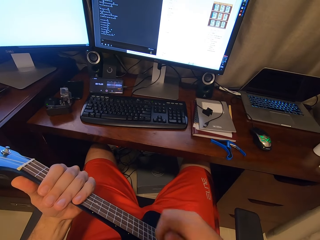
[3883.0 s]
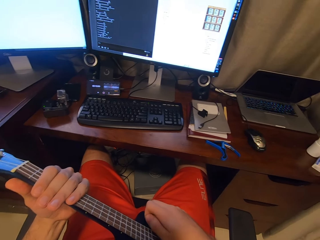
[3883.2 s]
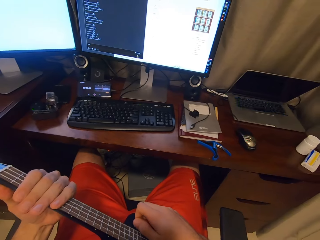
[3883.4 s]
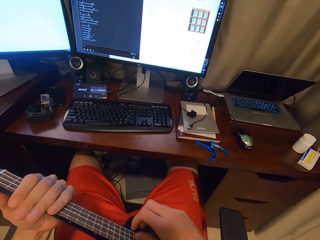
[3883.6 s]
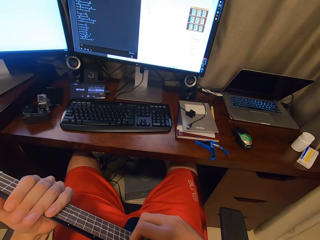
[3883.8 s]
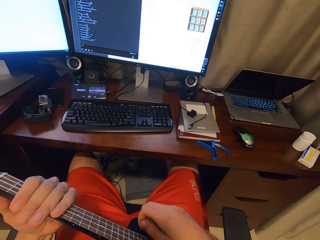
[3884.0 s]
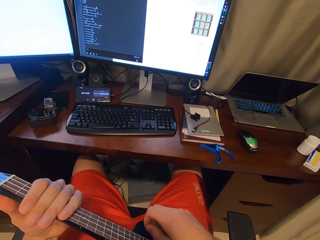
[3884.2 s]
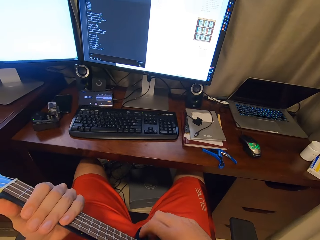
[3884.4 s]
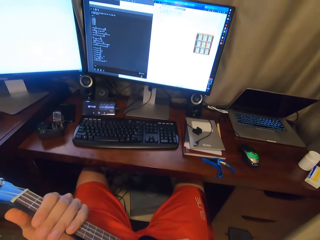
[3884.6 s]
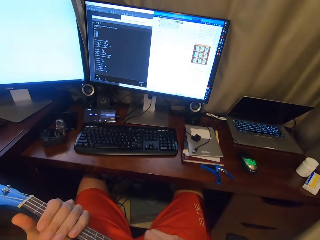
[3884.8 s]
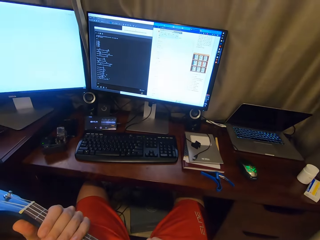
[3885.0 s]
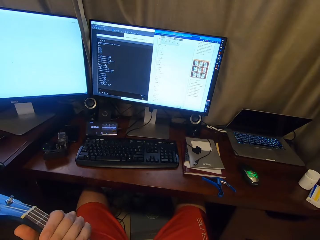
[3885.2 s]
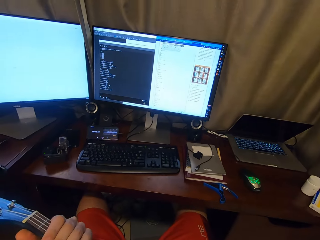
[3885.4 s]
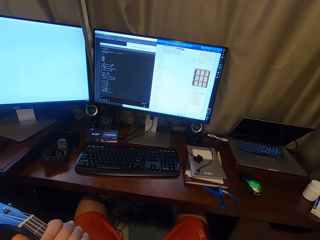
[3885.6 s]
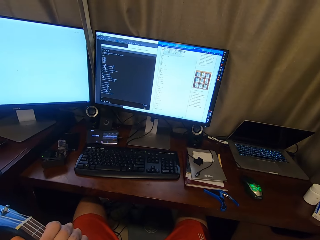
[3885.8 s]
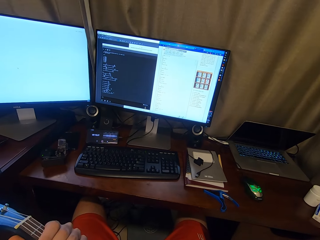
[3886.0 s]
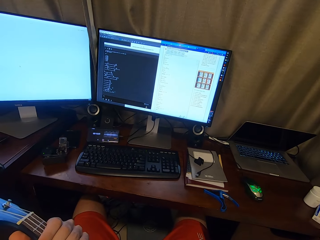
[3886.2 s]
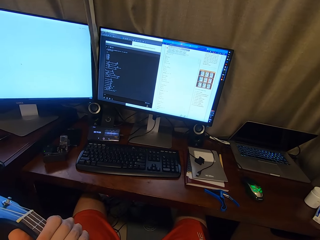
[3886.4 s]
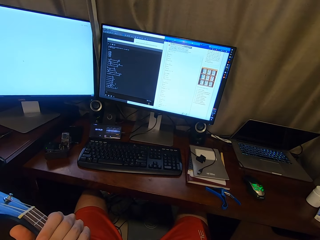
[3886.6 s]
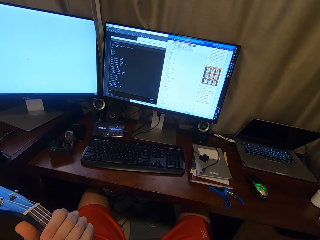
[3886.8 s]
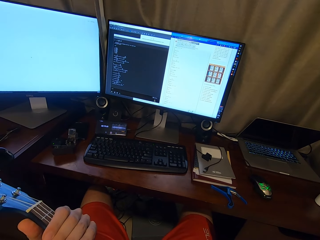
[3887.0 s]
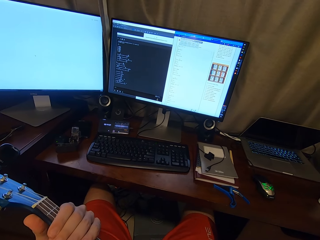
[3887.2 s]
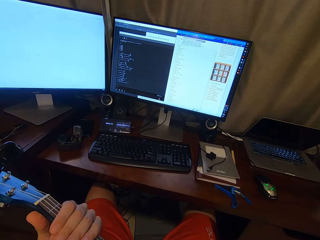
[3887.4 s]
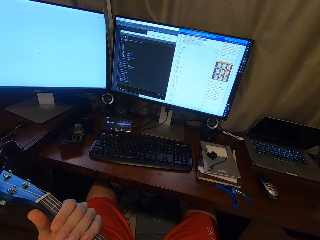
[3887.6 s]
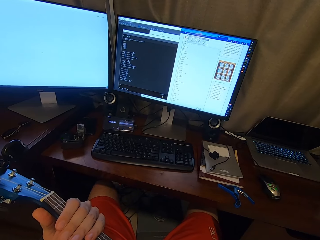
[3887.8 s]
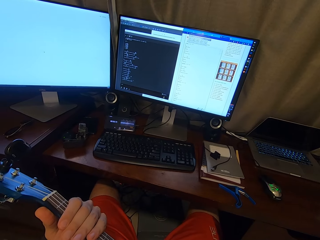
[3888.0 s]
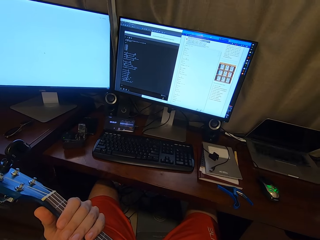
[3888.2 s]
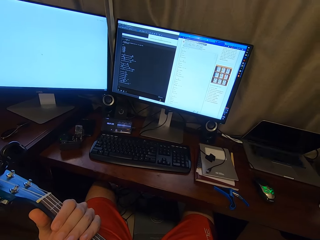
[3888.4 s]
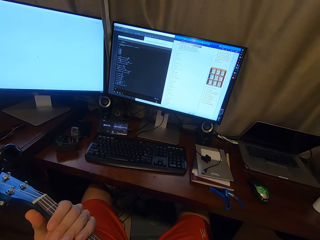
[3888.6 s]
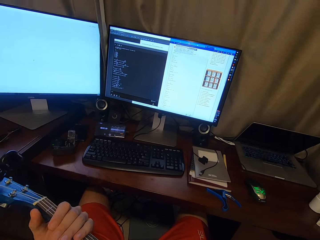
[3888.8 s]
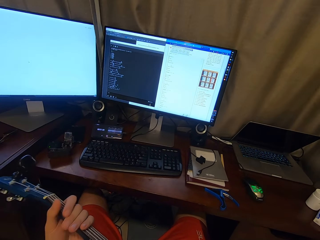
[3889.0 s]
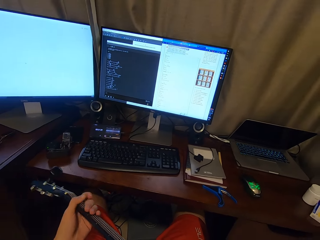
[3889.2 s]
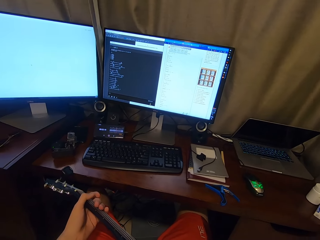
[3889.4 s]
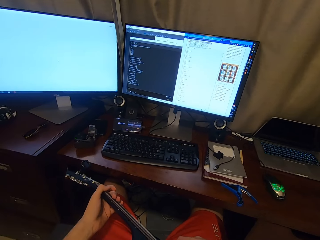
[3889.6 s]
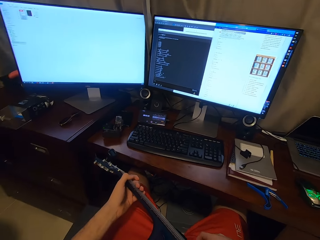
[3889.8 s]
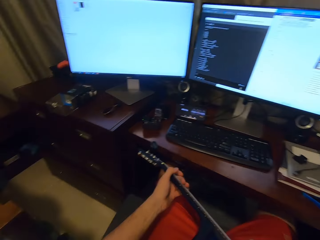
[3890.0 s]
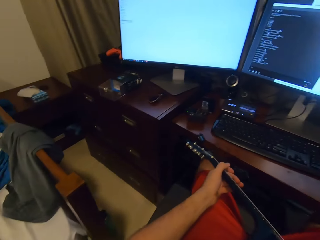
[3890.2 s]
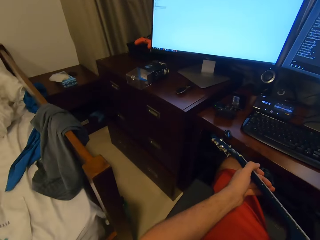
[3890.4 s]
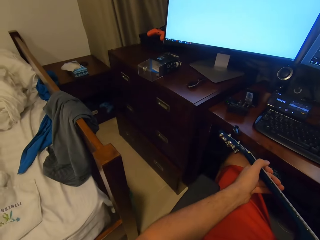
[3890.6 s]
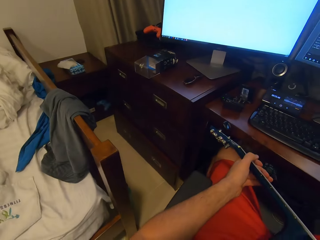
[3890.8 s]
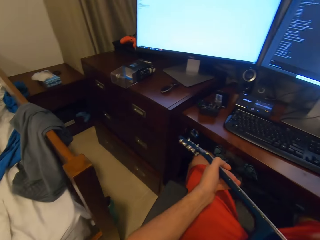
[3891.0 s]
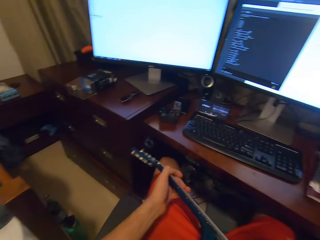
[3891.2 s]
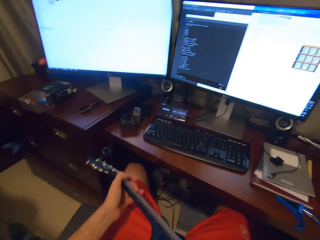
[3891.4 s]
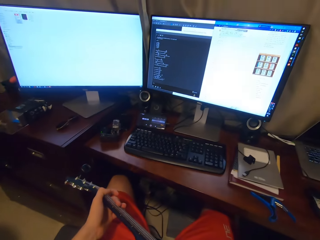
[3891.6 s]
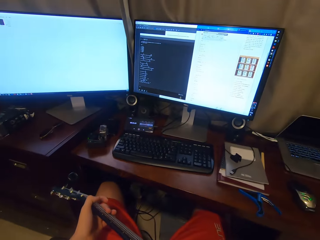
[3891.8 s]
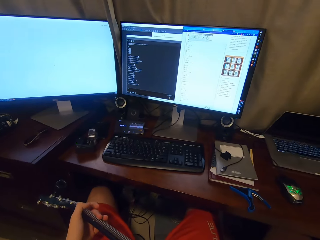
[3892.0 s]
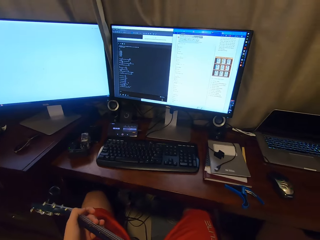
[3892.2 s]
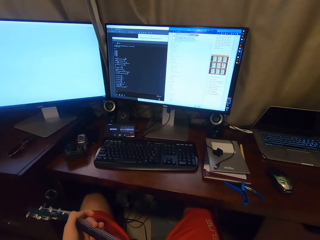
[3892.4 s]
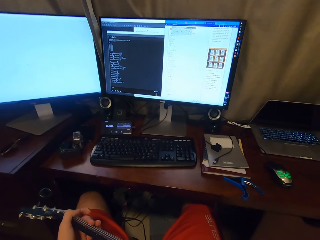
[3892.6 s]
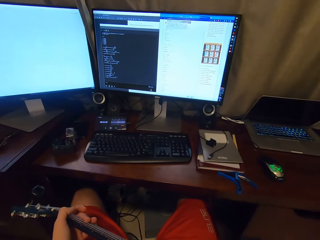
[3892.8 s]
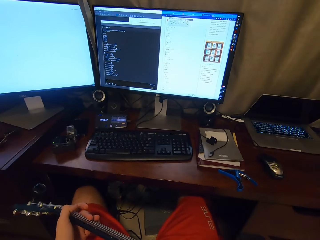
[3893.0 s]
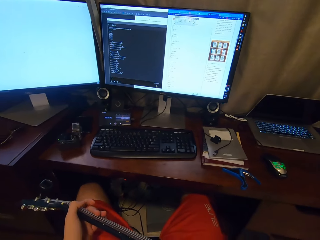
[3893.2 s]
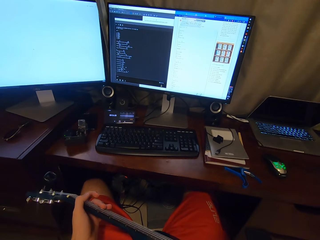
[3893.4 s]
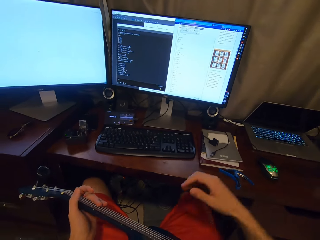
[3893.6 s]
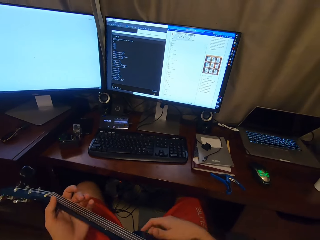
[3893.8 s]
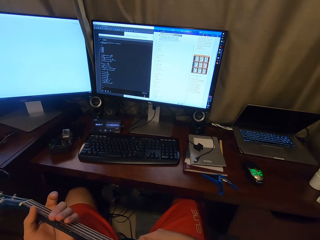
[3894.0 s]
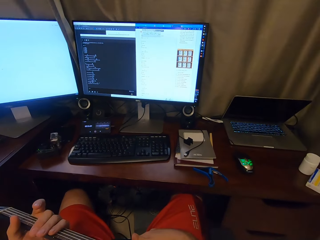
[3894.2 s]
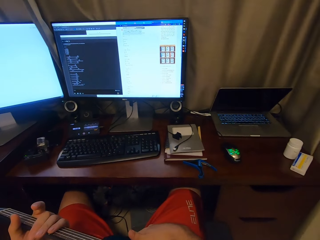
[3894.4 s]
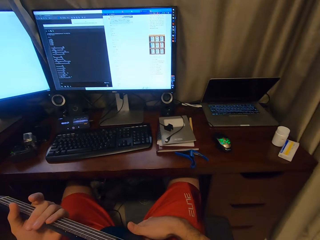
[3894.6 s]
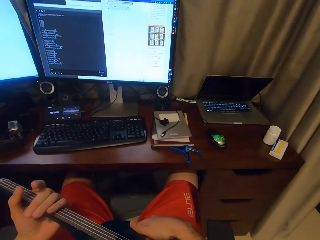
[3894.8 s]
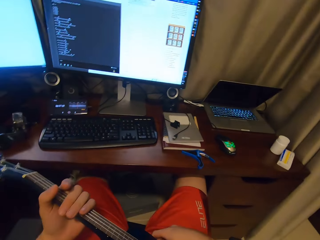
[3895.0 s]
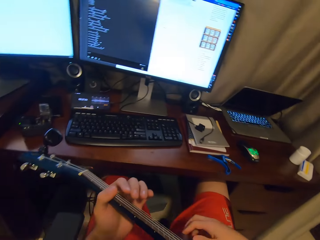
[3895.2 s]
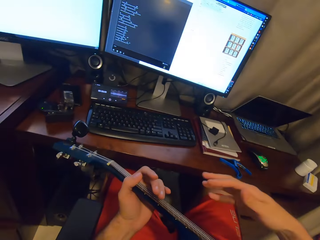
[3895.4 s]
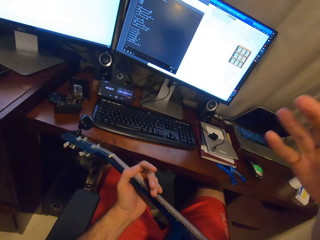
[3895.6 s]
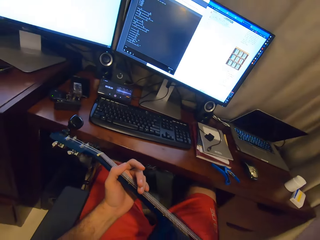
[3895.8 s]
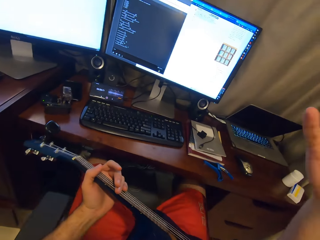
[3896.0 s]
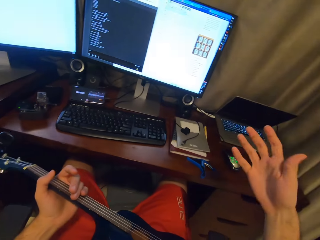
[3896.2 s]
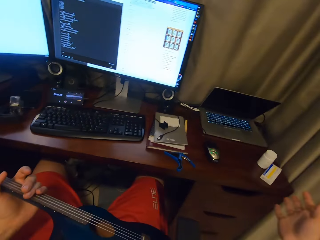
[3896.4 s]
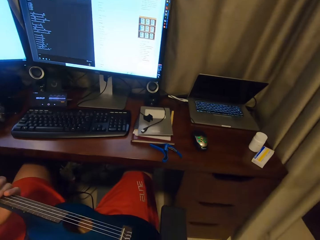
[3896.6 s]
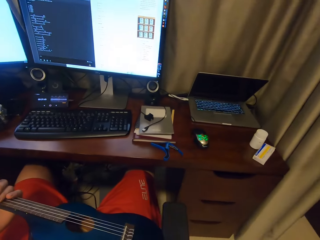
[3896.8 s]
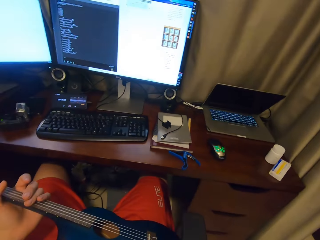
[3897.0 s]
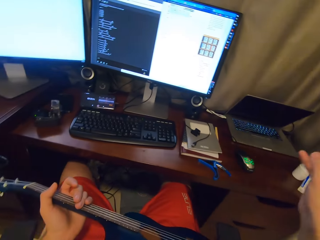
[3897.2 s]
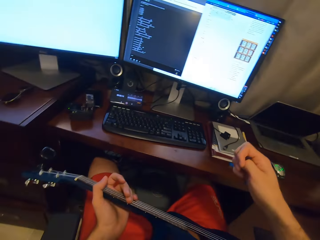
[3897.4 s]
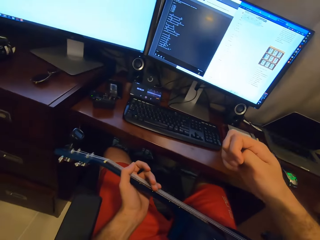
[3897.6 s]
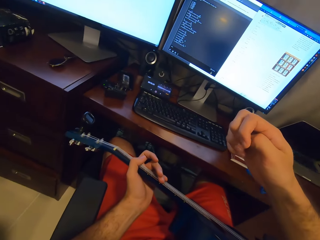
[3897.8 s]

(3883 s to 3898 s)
The camera wearer looks around the house. They are playing guitar. They adjust the camera. They stare on the computer screen.

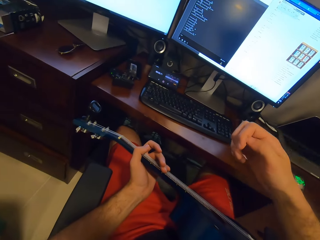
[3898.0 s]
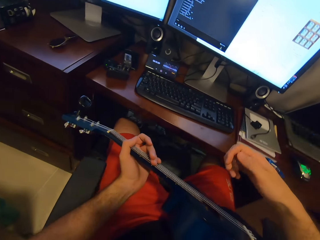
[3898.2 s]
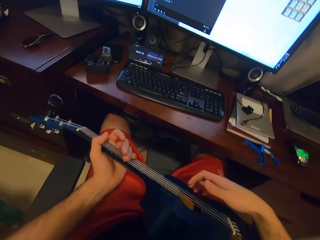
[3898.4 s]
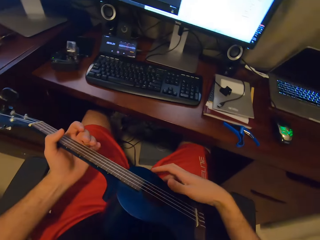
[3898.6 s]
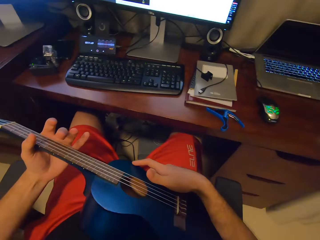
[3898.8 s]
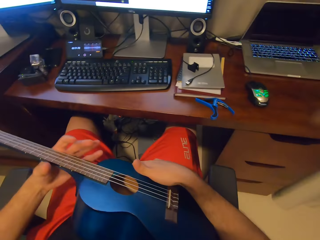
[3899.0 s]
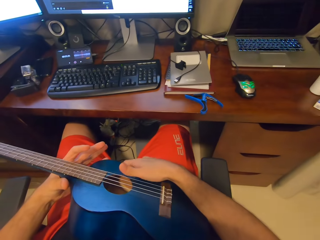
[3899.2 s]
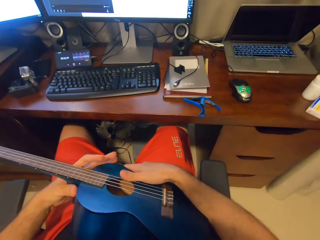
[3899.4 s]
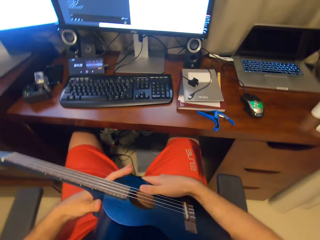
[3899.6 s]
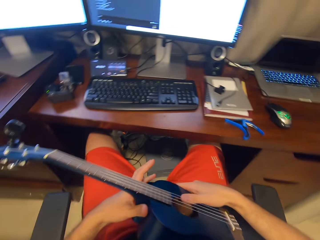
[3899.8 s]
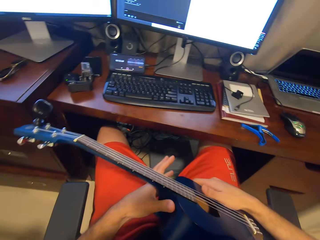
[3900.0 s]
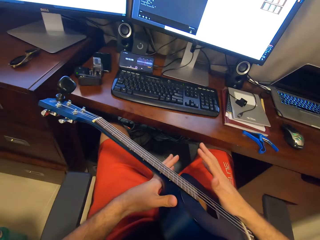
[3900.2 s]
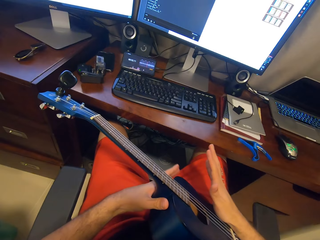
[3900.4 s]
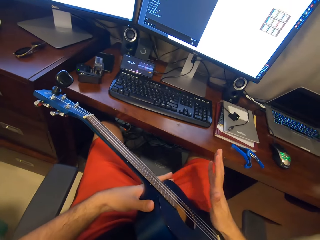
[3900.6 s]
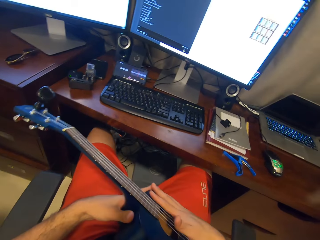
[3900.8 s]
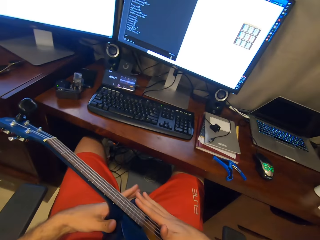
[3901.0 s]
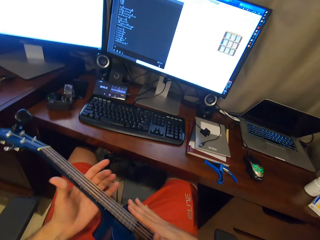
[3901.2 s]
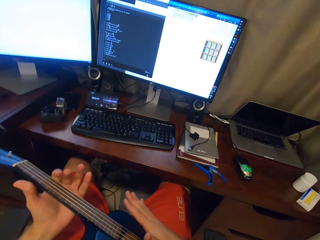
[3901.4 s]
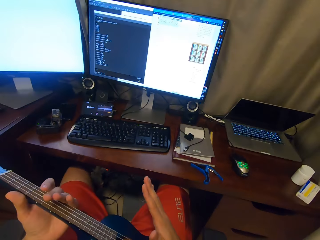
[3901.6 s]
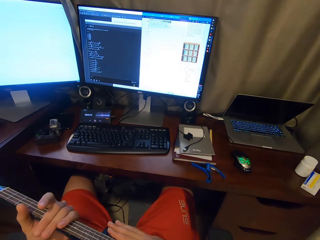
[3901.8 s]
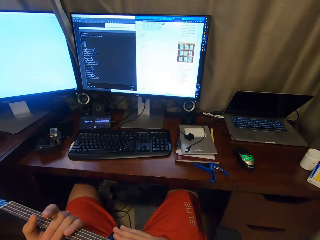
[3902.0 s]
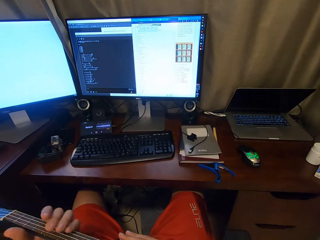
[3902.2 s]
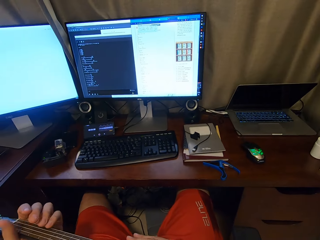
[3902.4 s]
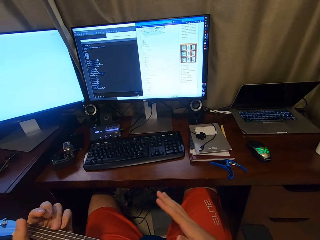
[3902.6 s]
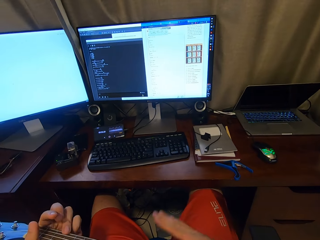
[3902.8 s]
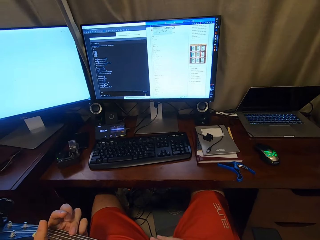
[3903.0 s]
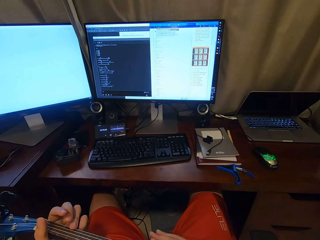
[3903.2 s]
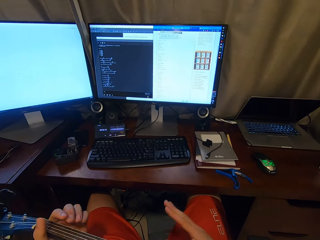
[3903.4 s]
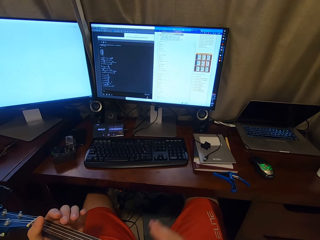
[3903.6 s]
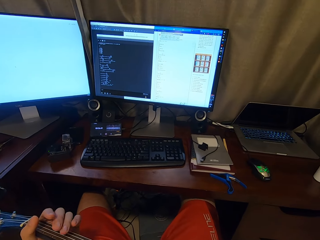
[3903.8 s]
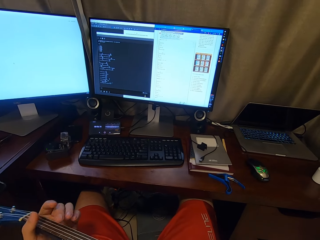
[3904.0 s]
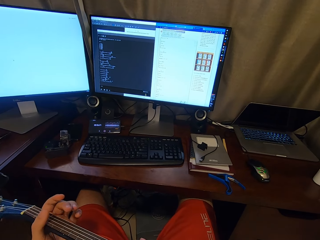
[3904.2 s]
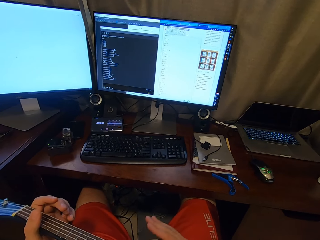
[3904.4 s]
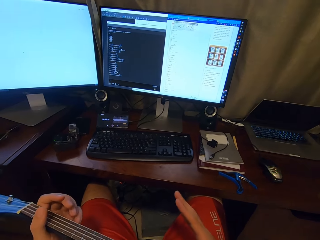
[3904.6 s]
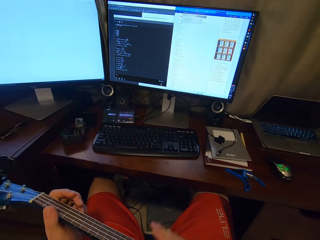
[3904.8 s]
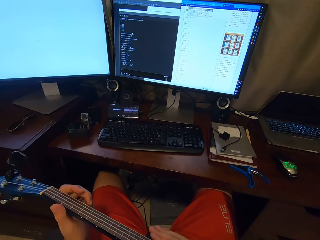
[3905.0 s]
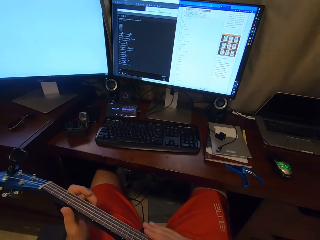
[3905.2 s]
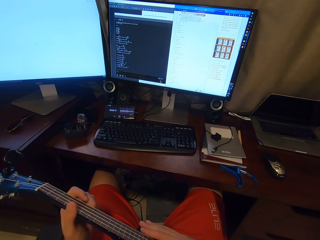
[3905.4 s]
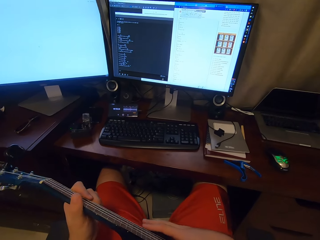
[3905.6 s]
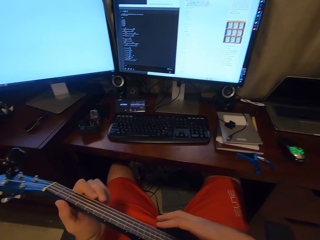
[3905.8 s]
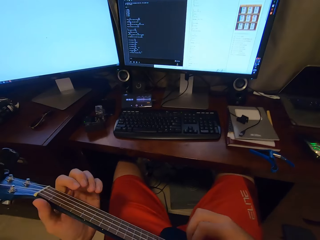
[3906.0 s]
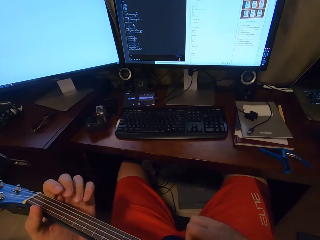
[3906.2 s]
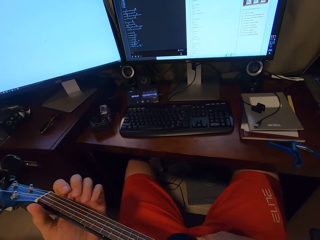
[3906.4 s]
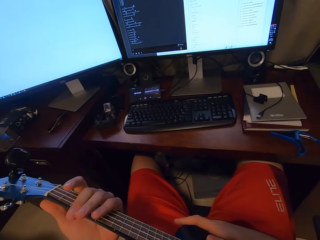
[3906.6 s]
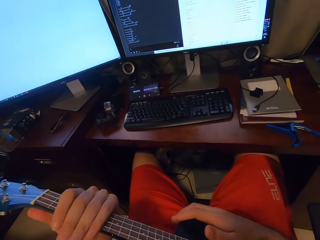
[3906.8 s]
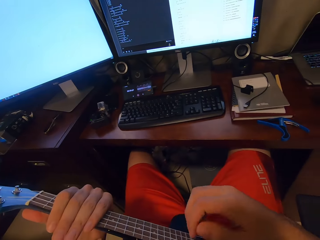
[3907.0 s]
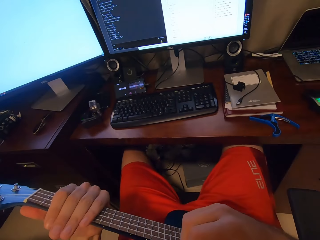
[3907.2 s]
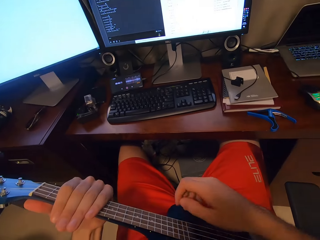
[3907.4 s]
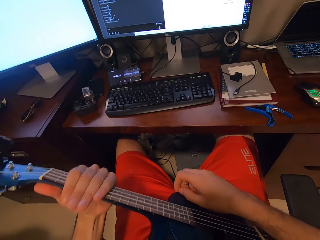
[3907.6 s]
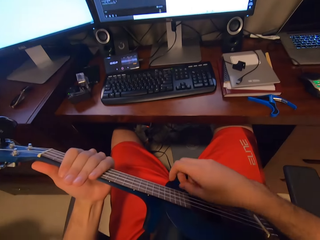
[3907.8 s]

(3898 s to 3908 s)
The camera wearer plays the guitar. He hits his guitar.
